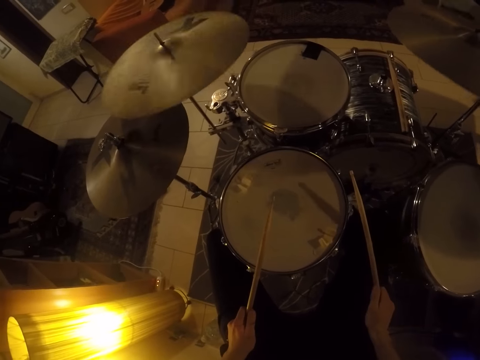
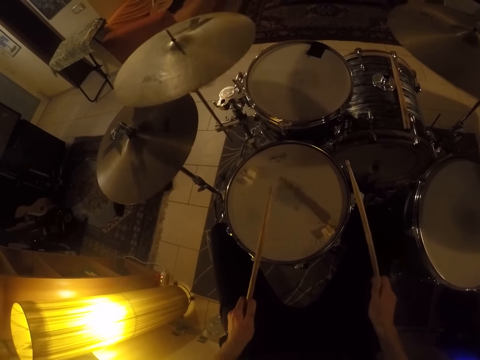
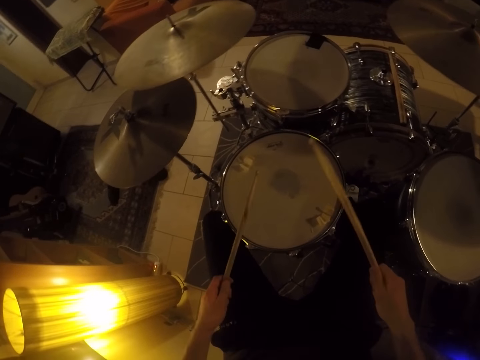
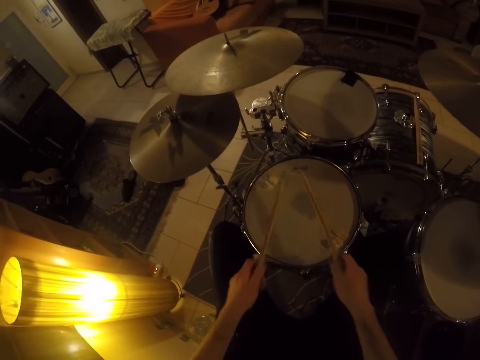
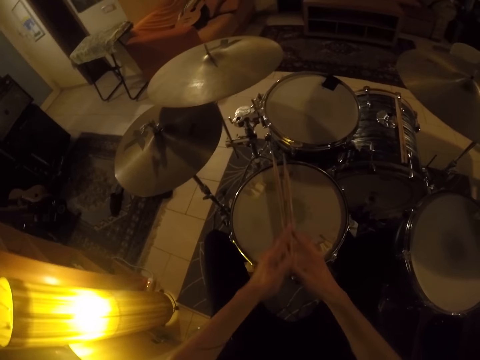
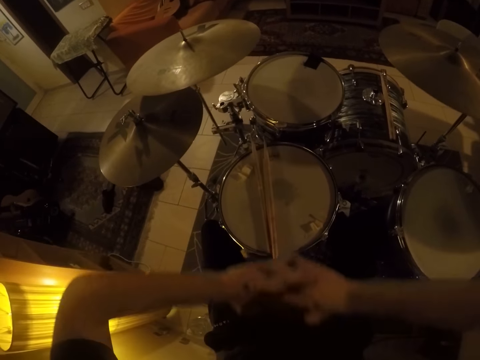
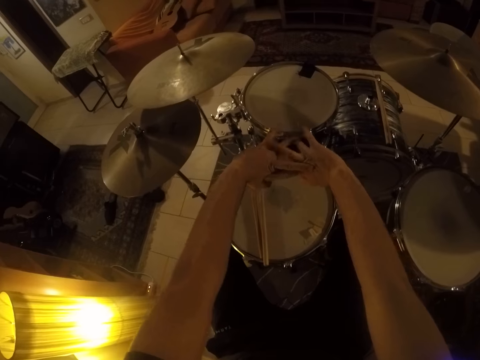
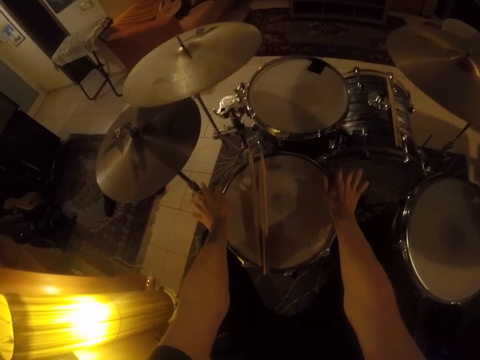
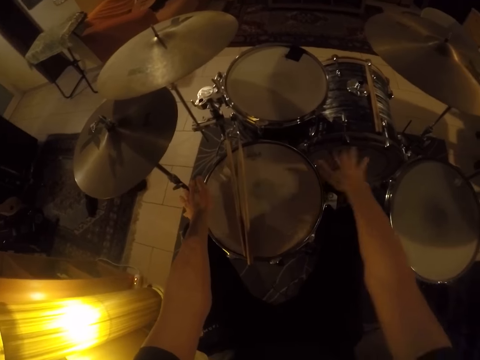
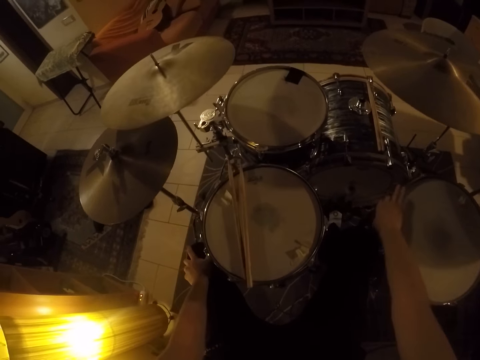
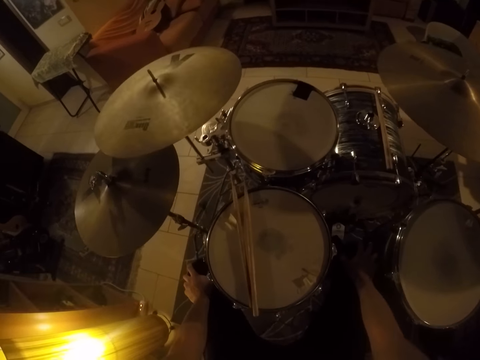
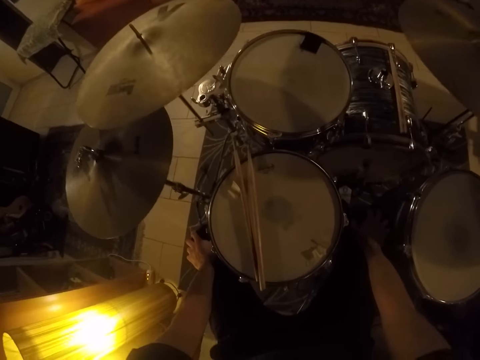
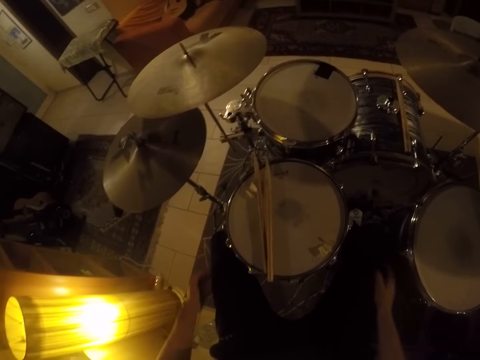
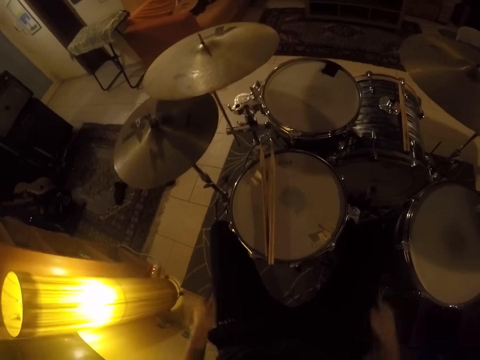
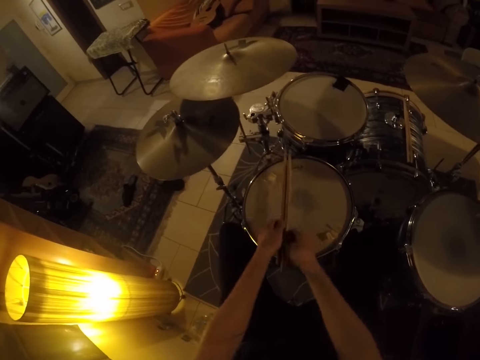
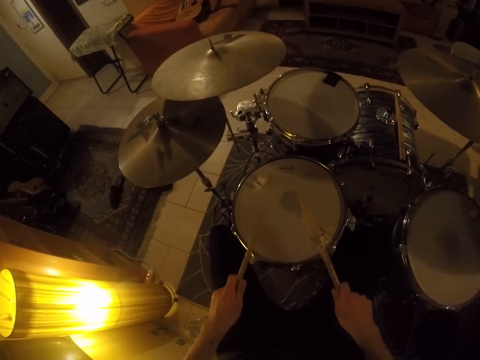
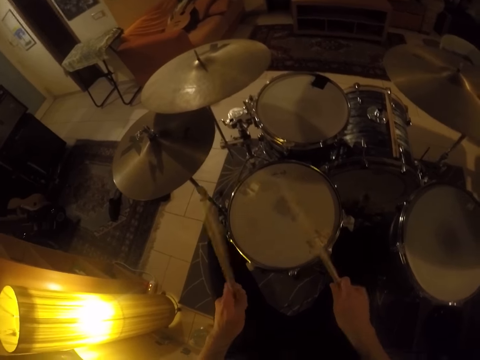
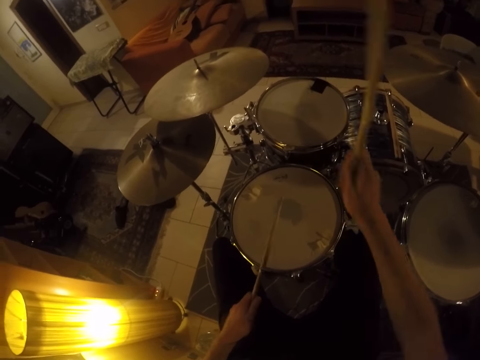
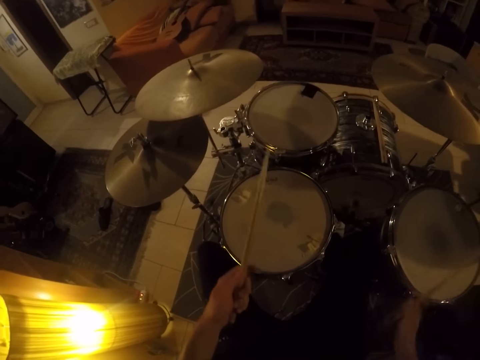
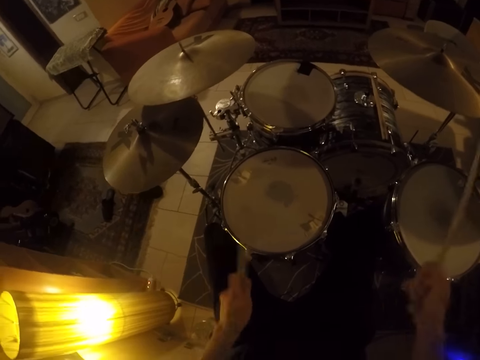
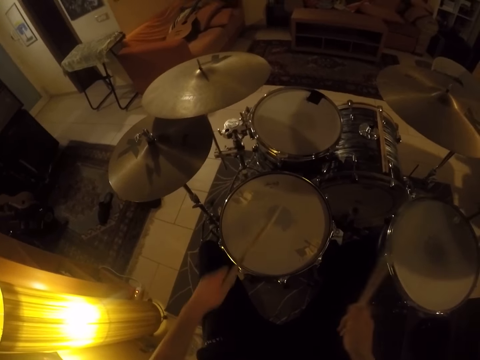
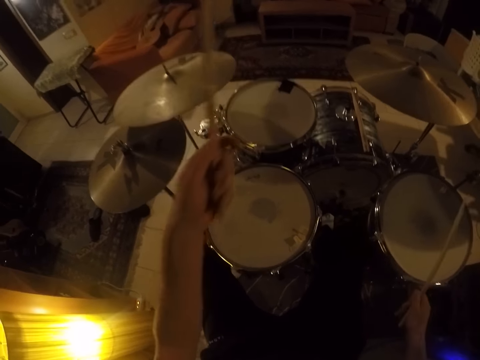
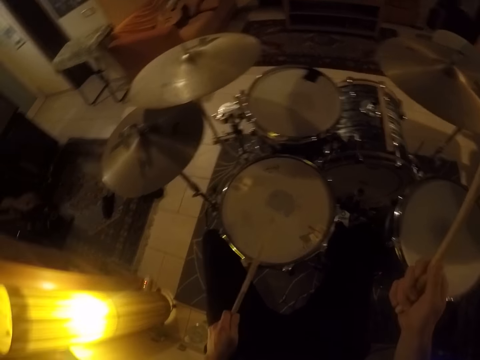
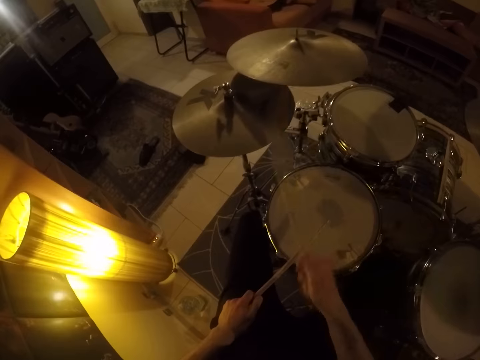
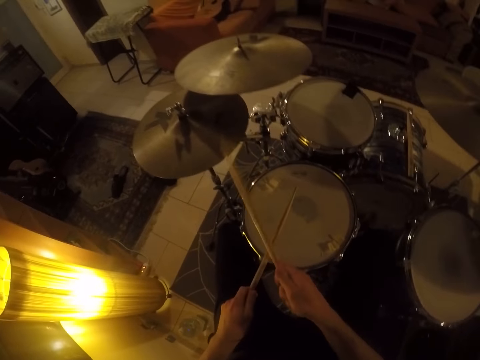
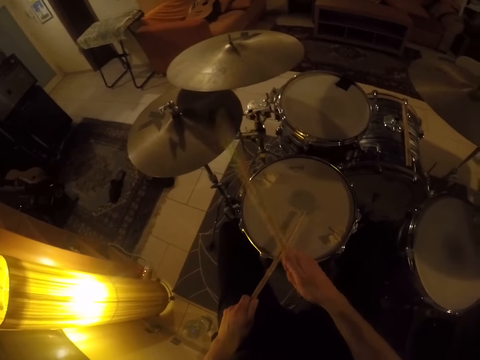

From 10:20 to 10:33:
The camera wearer drops the drum sticks in both hands on the drum. They stretch the arms. They touch the drumset with both hands. They stare at the drums. They drum the drumset with the drum sticks in both hands. They pick up the drumsticks.

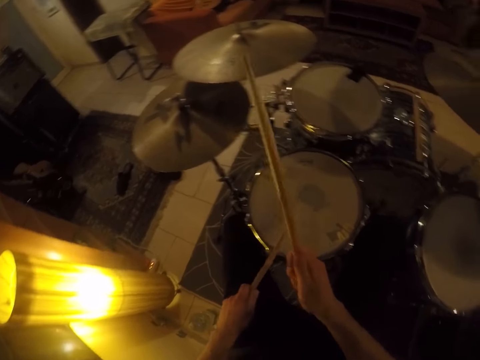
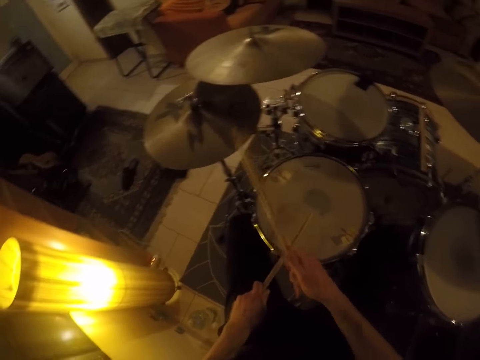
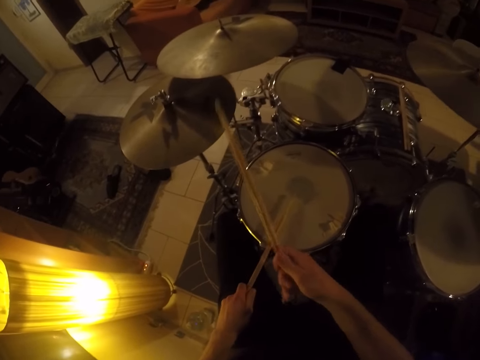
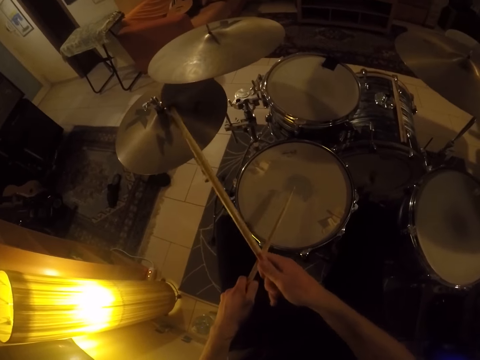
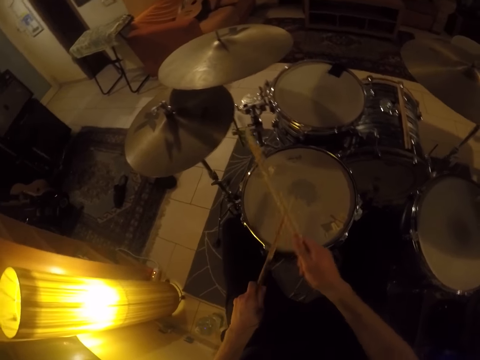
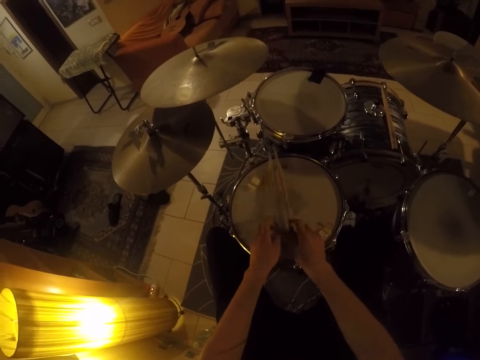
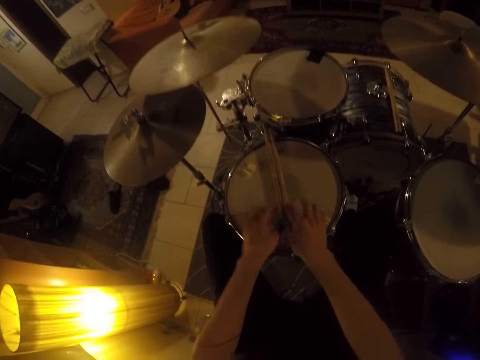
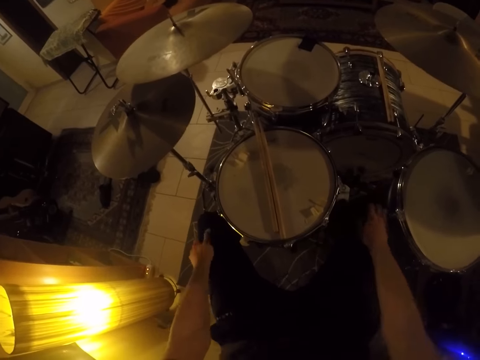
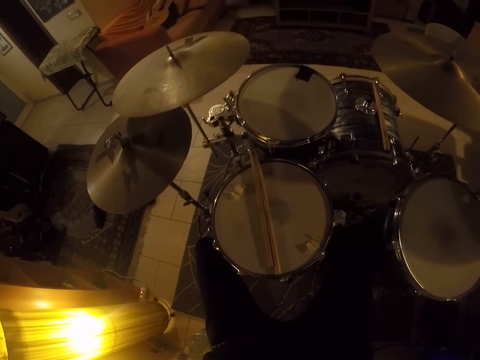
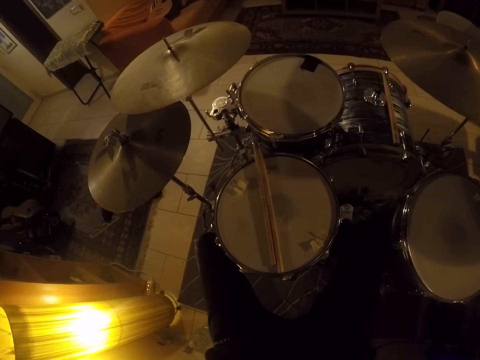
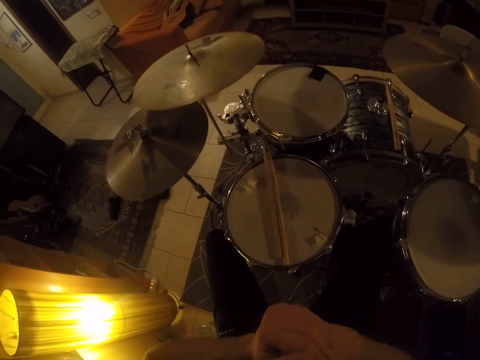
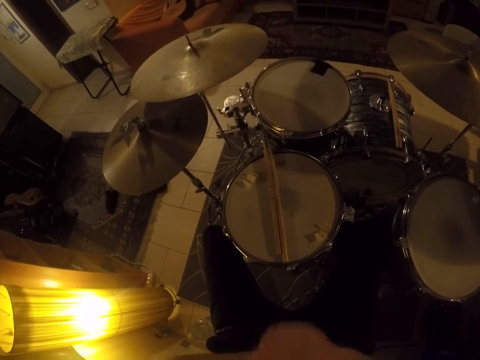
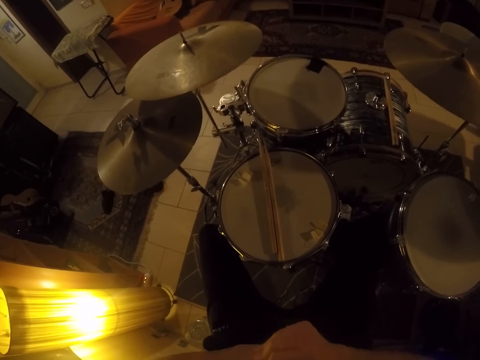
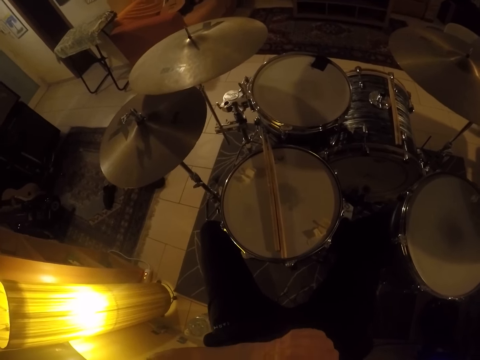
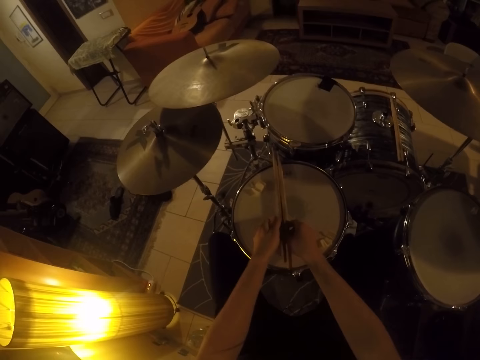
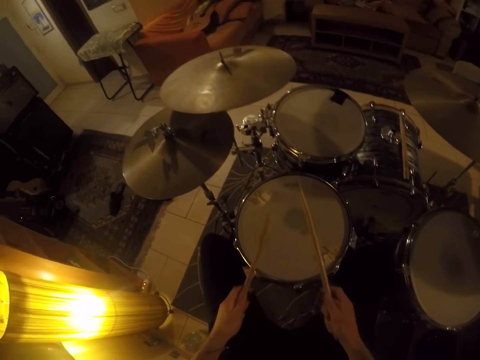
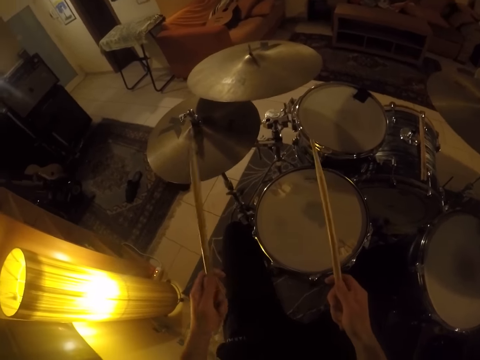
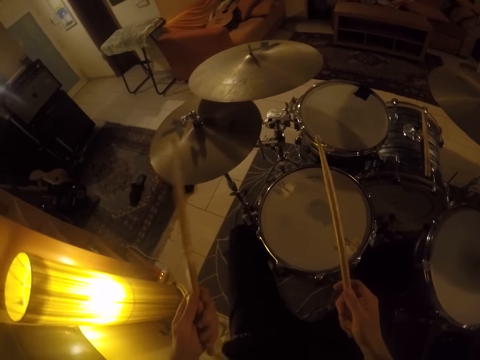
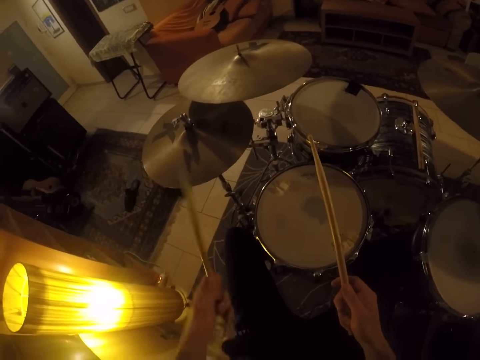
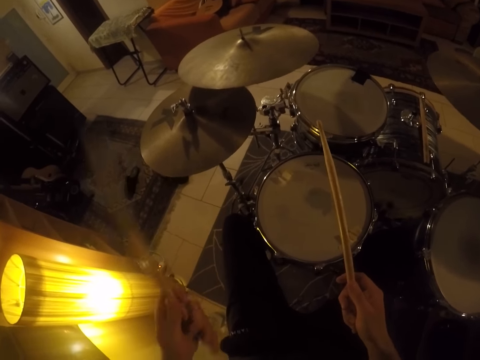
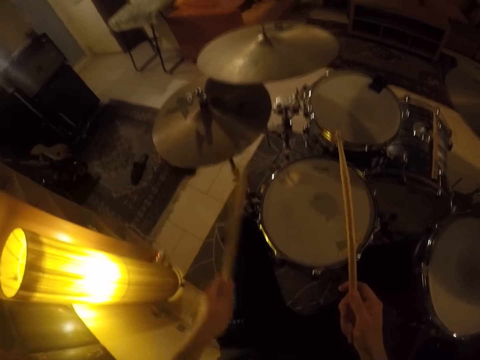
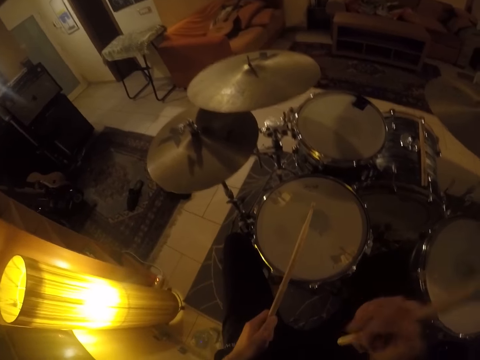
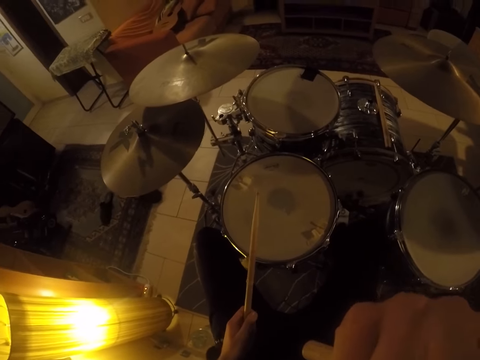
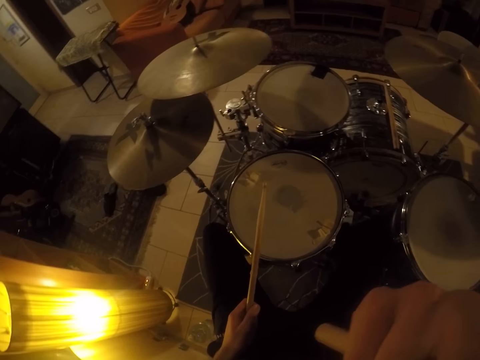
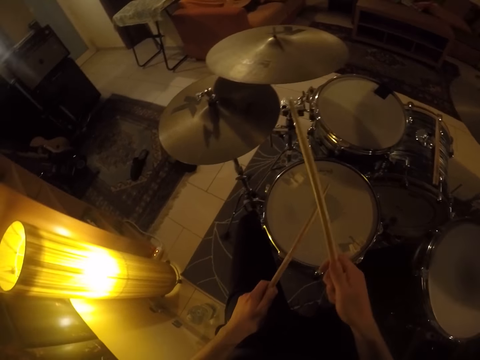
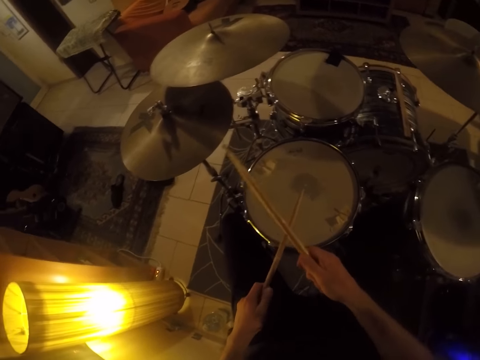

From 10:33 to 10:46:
The camera wearer drops the drum sticks in both hands on the drum. They stare at the drums. They pick the two drum sticks from the drum with both hands. They drum the drum set with the drum sticks in both hands. They stare at the drums. They play the drums.
